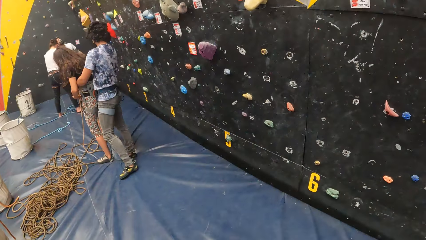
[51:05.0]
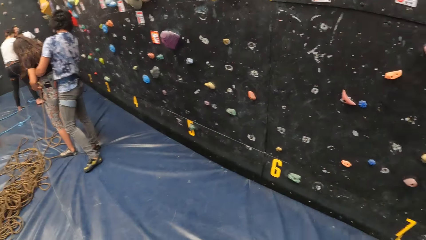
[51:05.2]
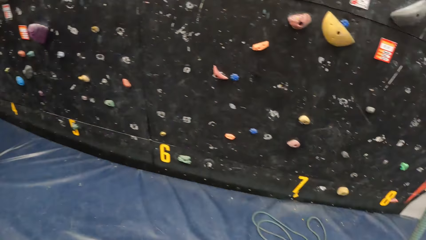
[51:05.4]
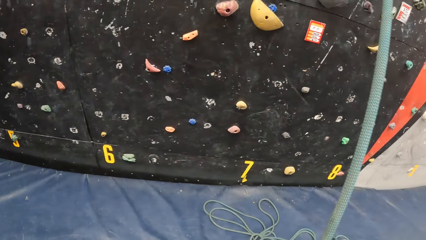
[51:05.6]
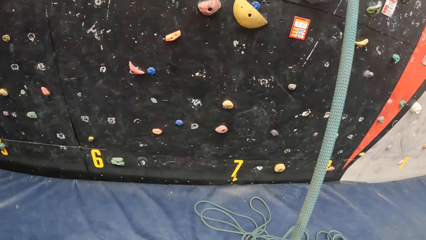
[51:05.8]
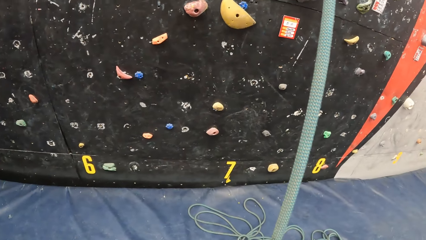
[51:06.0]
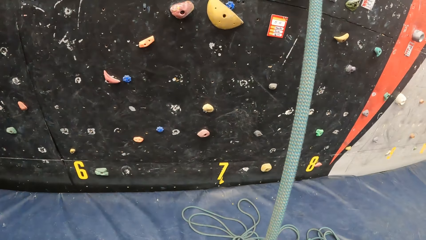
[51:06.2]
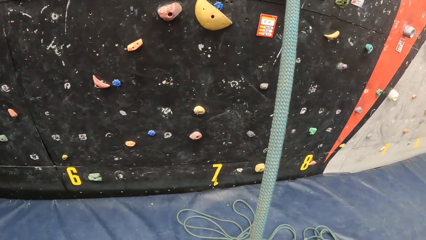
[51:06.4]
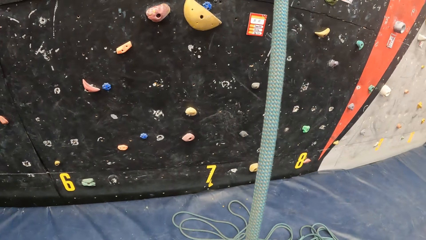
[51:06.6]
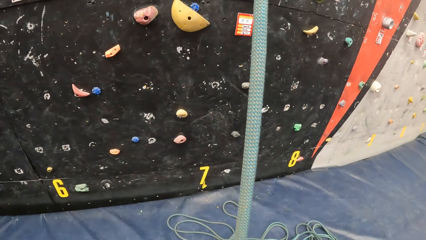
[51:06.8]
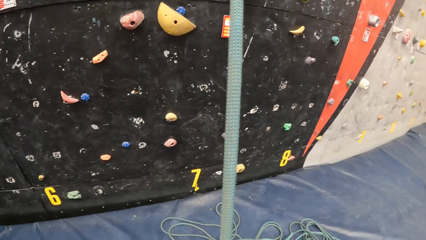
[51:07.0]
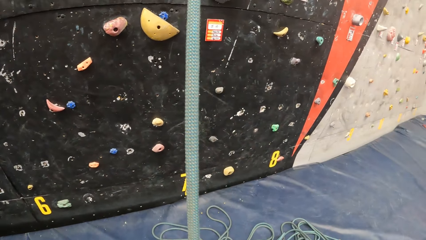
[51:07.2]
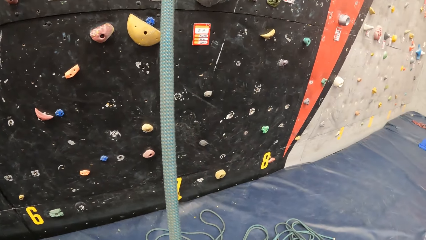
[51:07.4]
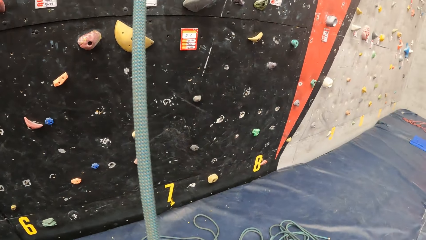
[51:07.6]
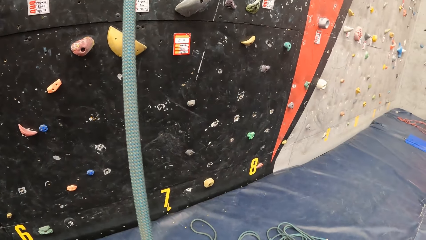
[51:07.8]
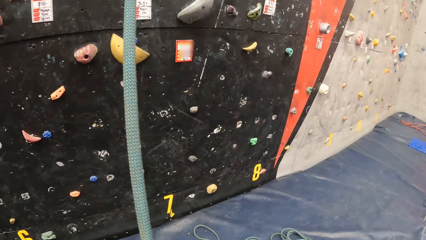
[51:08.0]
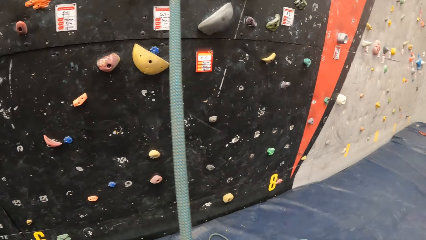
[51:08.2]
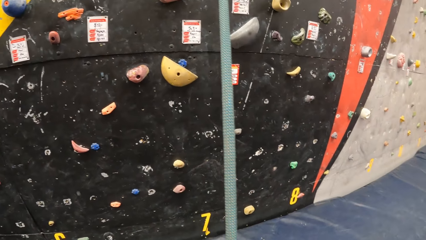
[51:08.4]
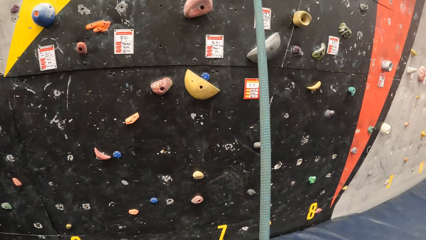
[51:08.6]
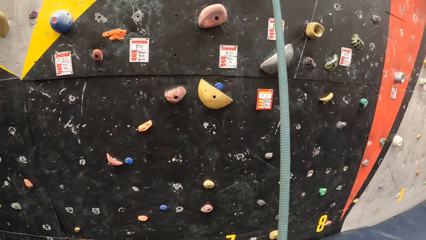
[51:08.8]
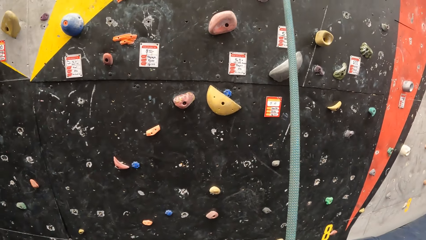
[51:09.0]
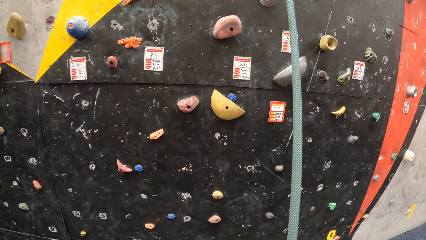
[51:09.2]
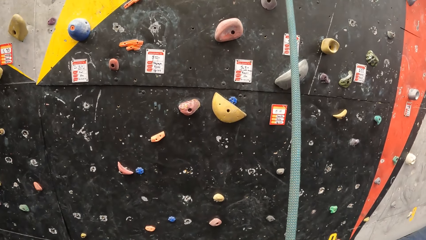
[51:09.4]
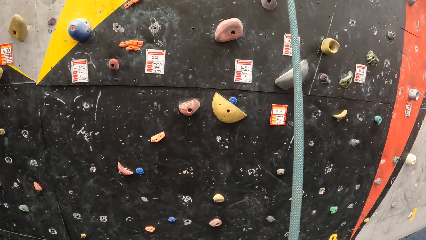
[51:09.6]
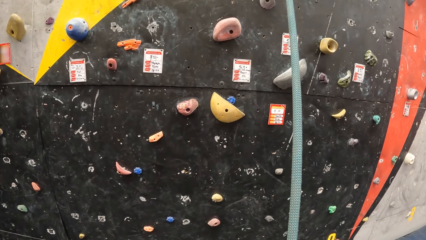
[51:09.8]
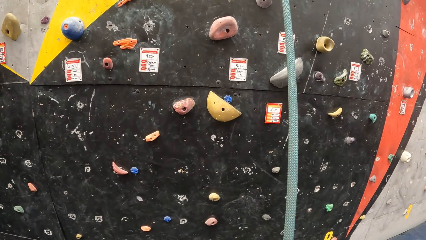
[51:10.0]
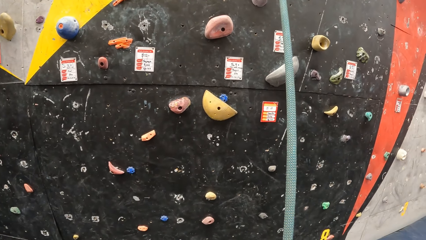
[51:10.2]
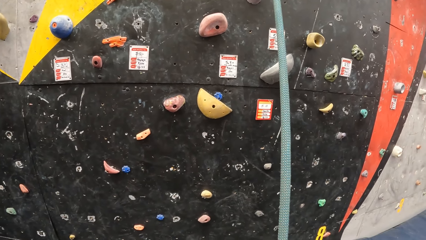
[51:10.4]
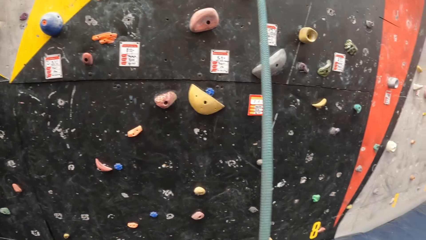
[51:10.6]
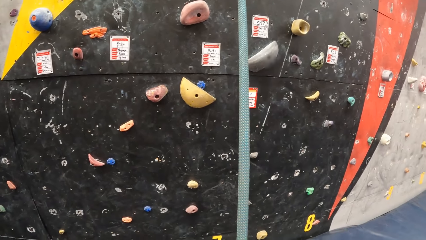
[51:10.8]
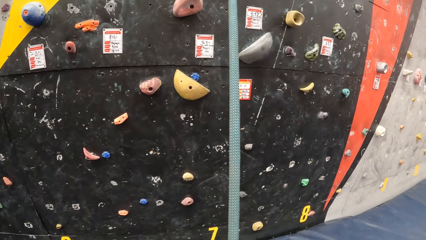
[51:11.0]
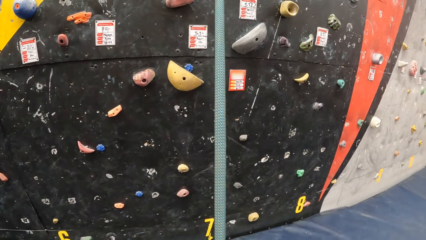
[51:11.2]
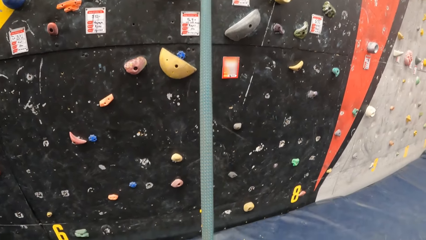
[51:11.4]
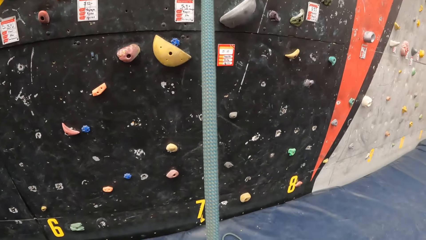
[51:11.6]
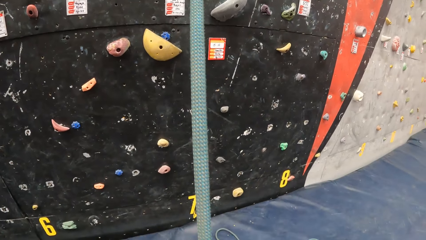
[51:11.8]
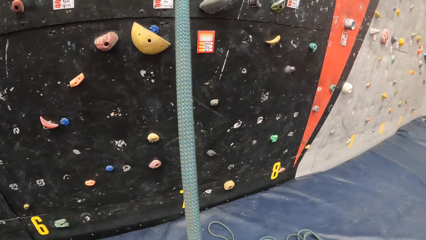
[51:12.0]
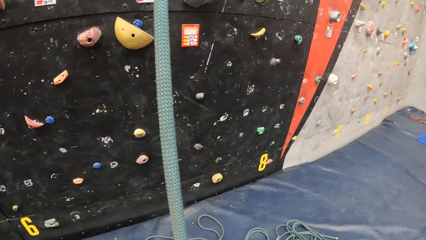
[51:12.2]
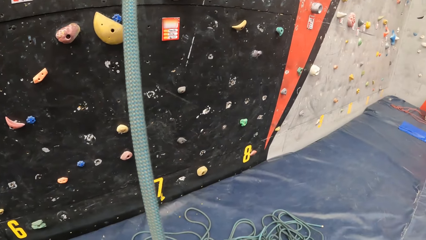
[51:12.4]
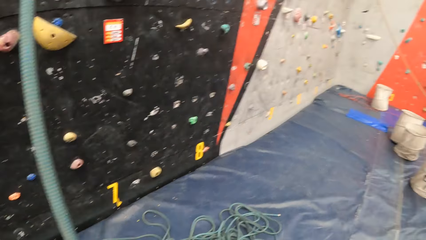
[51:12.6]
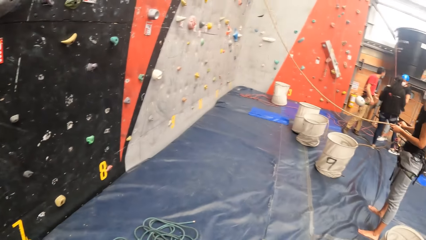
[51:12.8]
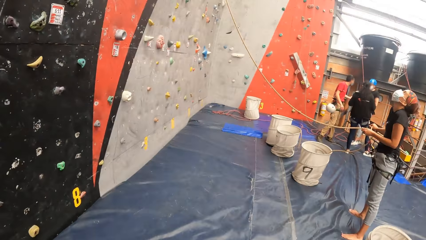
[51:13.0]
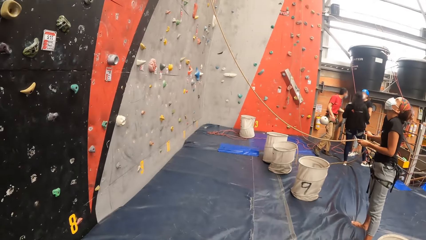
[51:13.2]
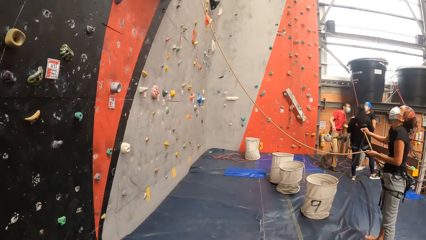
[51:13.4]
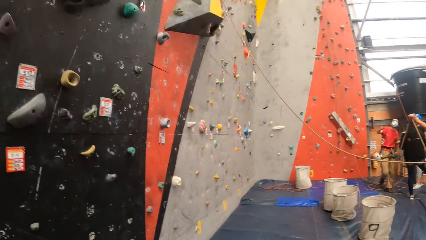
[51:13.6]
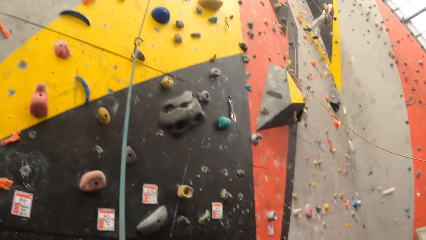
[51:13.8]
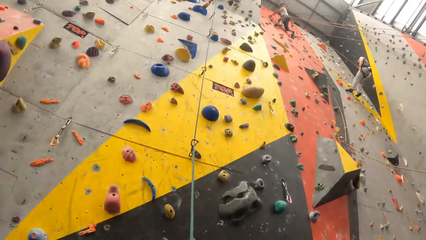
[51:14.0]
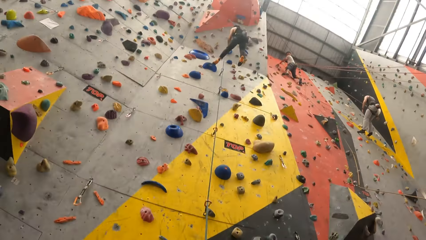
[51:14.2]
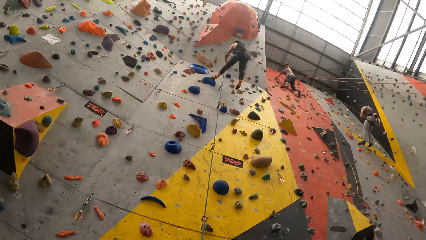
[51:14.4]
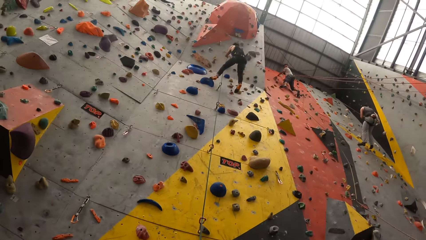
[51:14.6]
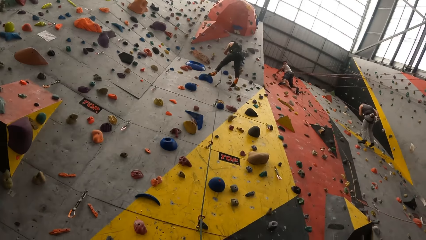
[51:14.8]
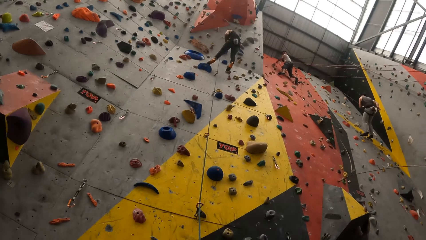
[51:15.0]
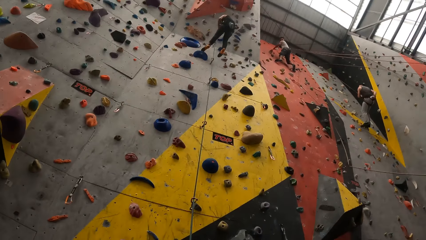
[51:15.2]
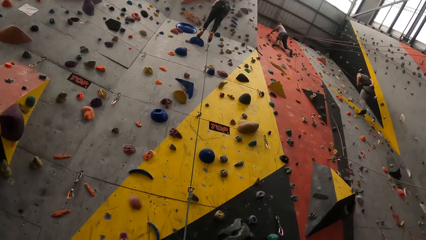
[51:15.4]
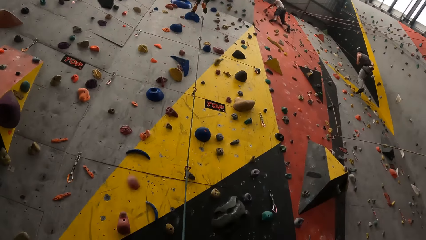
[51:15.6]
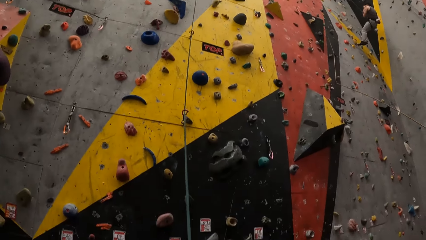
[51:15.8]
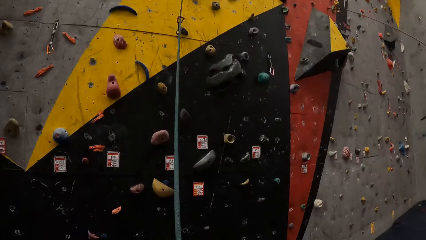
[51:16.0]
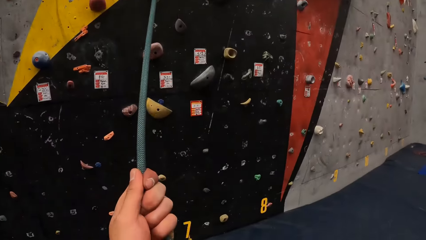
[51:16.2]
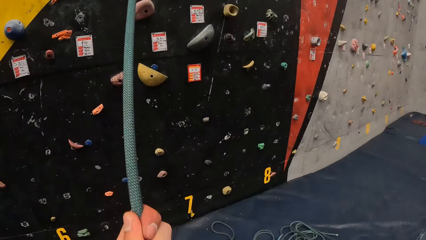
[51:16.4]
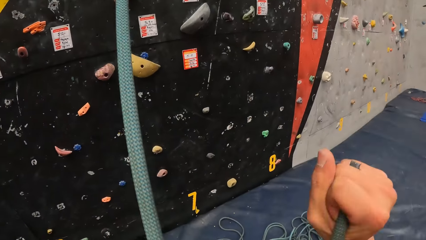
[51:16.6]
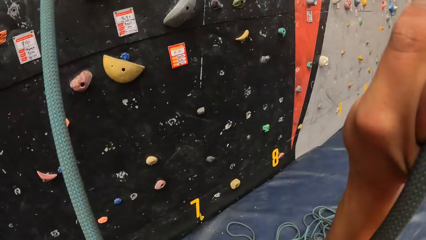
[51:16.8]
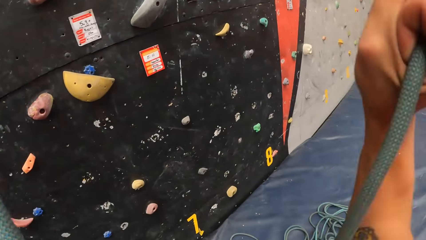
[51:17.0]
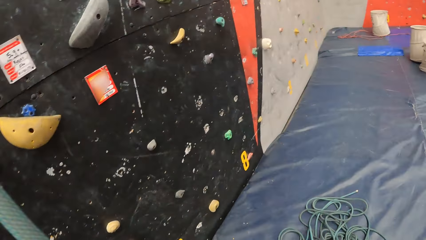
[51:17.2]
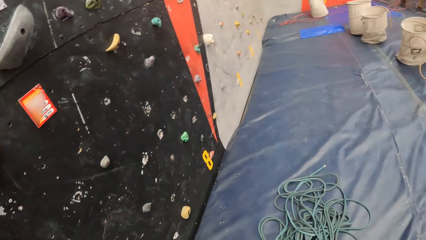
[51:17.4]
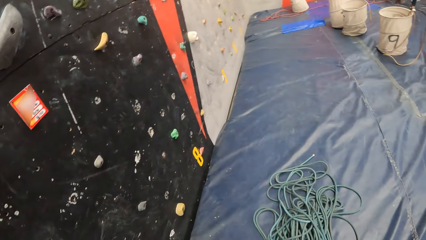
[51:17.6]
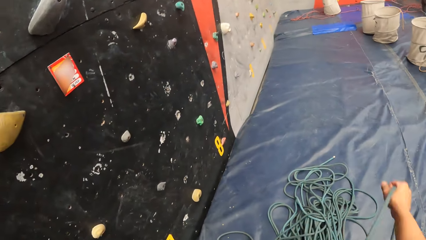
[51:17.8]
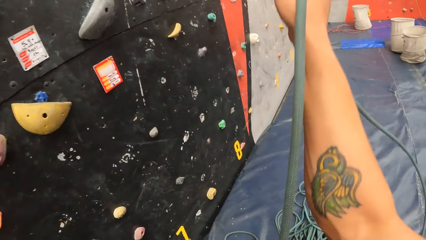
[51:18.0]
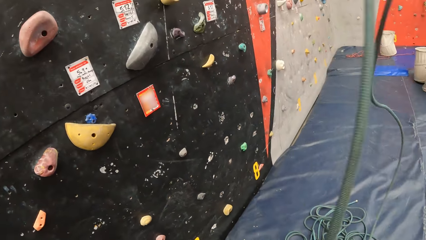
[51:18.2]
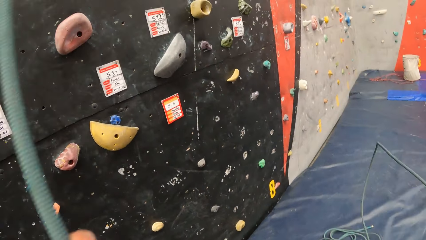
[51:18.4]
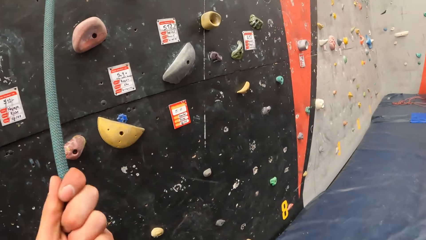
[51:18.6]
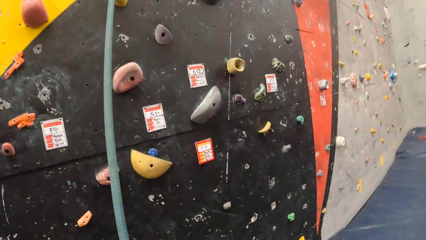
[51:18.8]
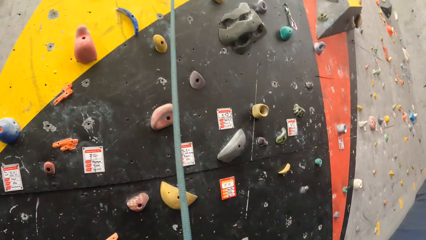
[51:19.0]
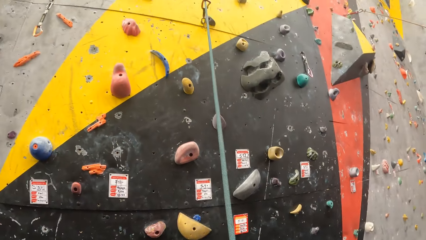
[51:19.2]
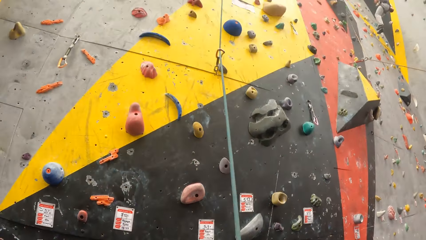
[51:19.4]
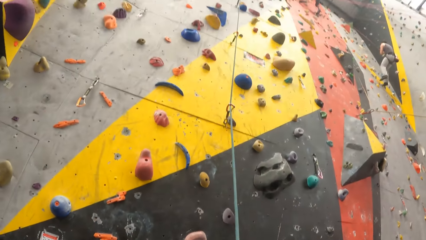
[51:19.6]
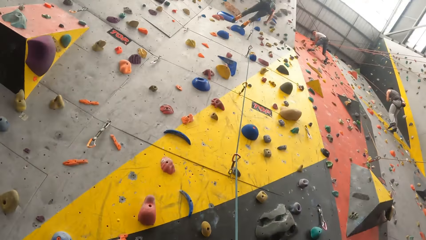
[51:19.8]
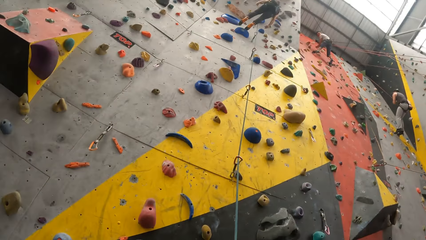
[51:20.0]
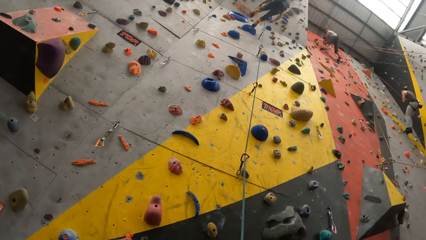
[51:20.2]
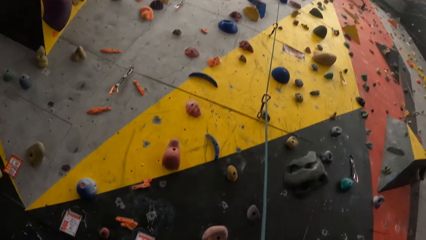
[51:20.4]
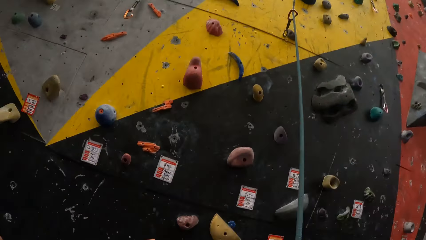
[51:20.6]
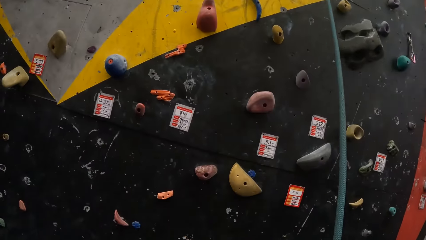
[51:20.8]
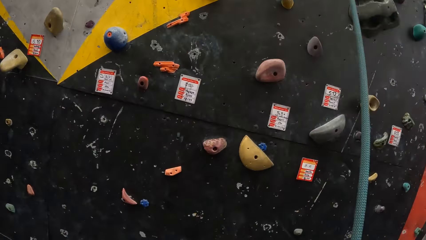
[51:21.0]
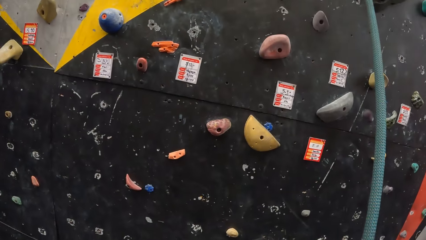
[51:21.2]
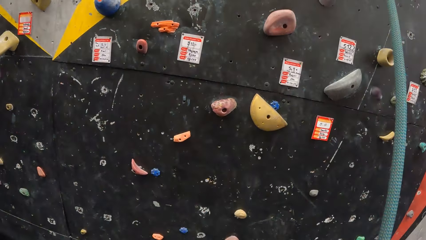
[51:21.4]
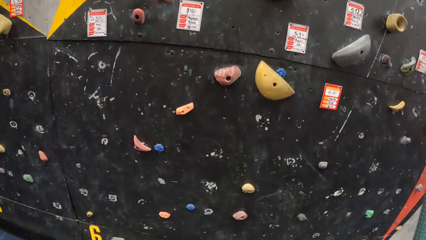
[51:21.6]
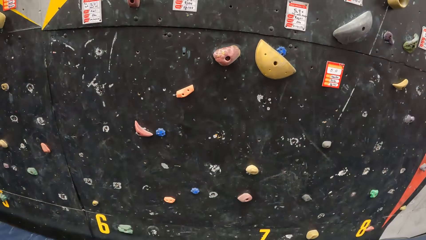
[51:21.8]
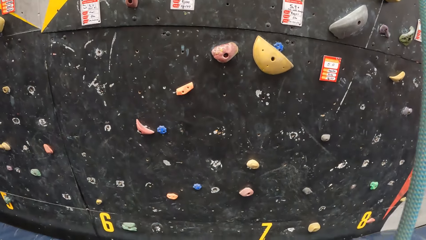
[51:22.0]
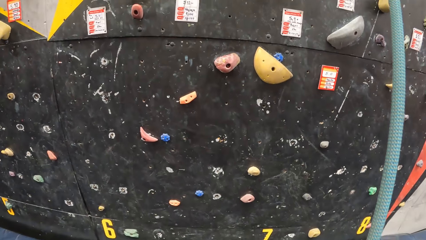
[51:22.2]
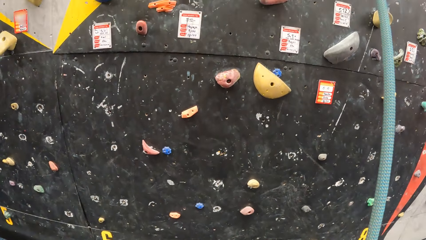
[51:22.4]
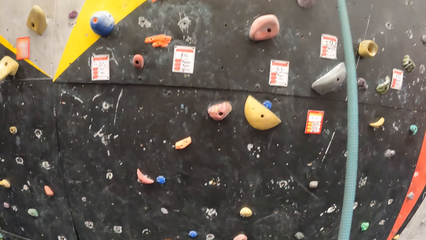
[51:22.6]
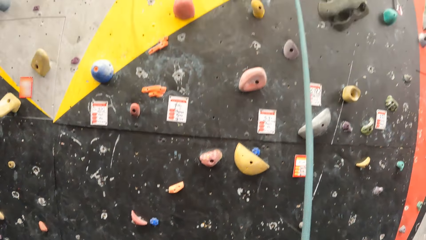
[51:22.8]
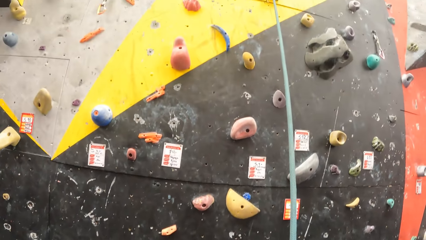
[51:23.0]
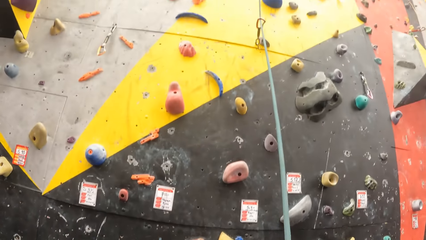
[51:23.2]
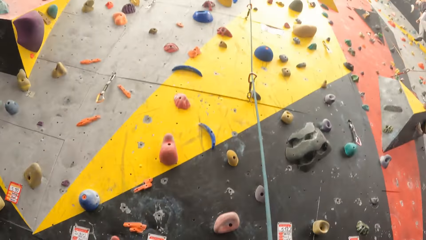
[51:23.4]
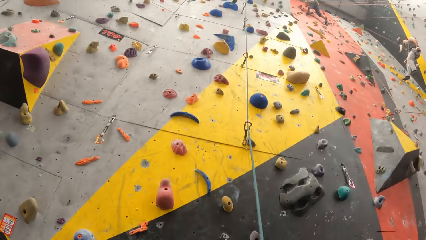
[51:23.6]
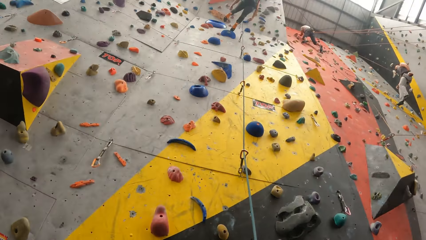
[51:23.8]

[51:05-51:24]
The camera wearer holds the rope. They look around the room. They look up. A man climbs the mountain climber. The camera wearer adjusts the climbing rope. They hold the rope. They pull the rope.
